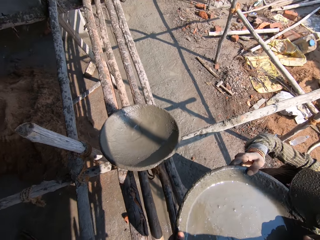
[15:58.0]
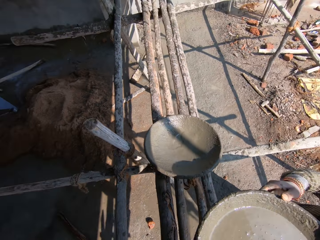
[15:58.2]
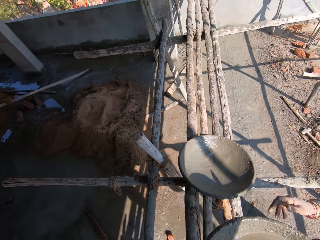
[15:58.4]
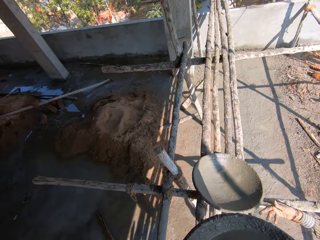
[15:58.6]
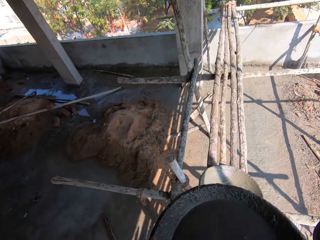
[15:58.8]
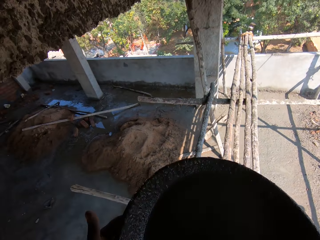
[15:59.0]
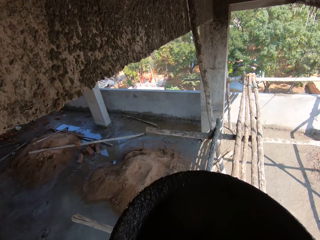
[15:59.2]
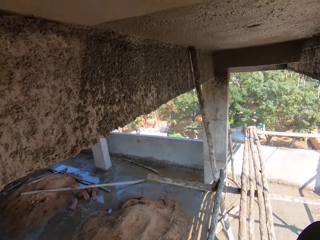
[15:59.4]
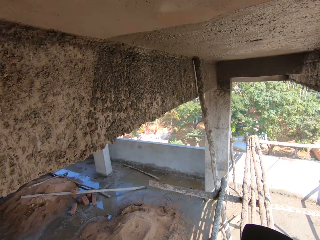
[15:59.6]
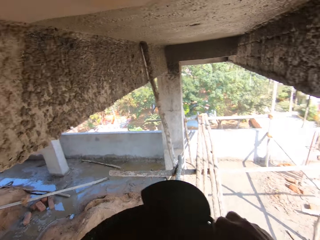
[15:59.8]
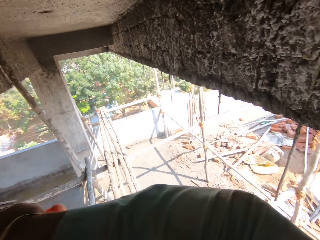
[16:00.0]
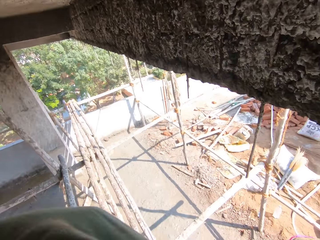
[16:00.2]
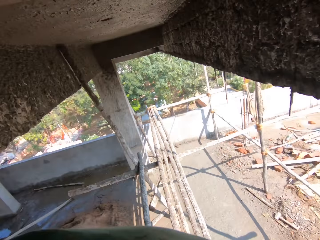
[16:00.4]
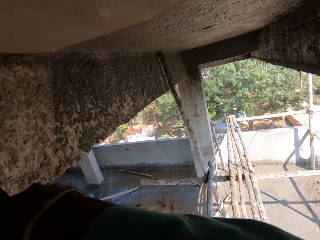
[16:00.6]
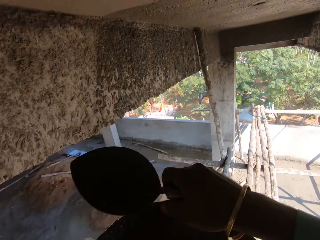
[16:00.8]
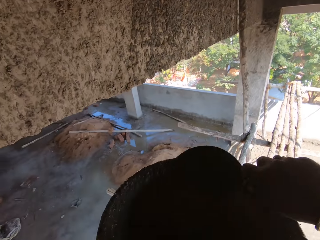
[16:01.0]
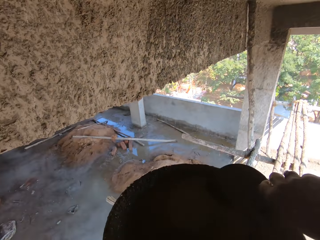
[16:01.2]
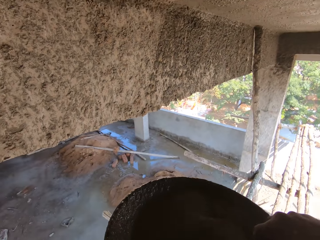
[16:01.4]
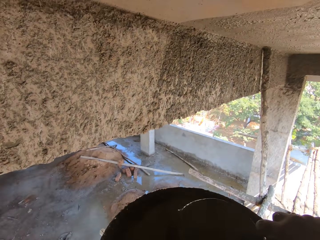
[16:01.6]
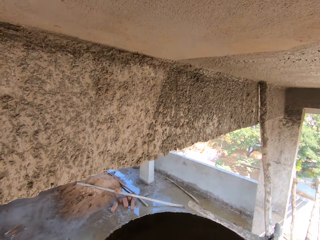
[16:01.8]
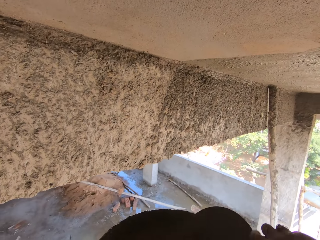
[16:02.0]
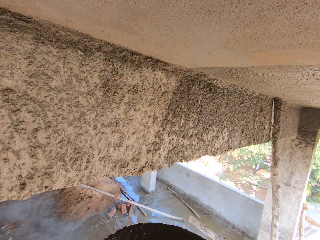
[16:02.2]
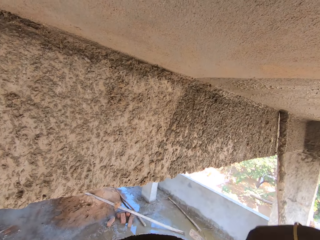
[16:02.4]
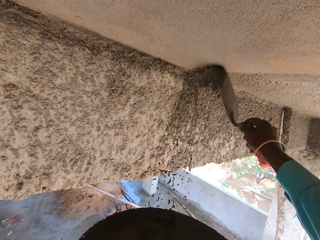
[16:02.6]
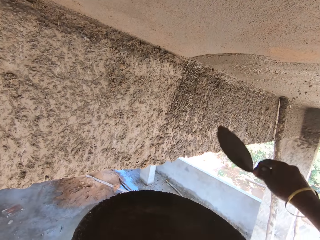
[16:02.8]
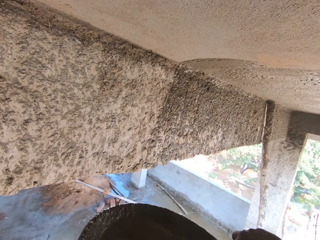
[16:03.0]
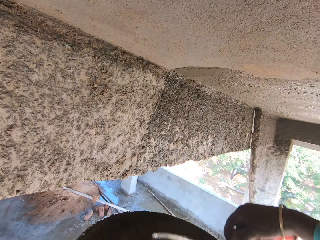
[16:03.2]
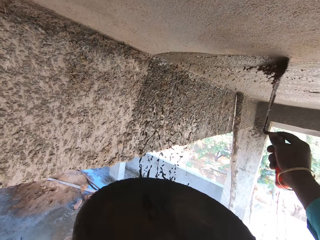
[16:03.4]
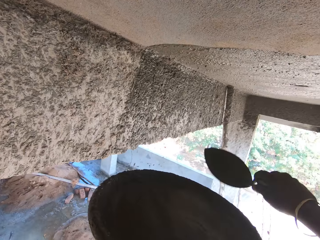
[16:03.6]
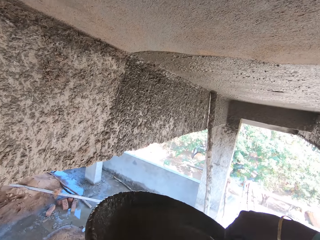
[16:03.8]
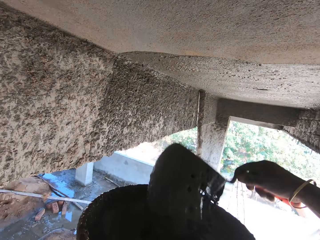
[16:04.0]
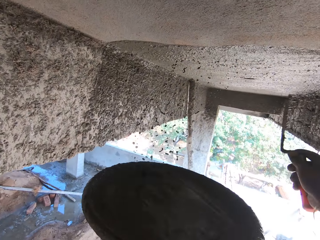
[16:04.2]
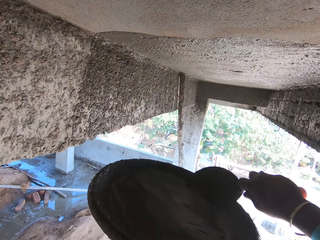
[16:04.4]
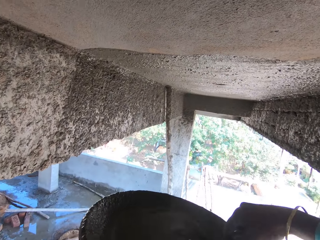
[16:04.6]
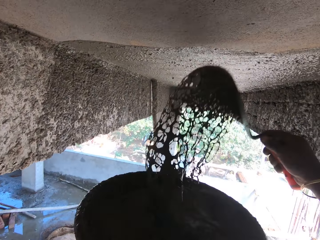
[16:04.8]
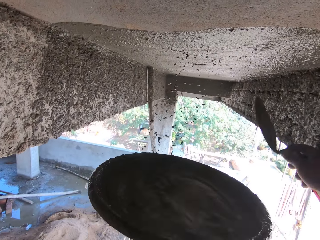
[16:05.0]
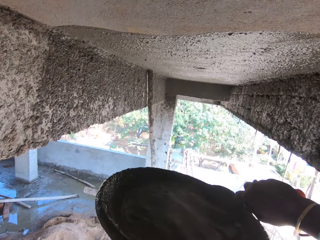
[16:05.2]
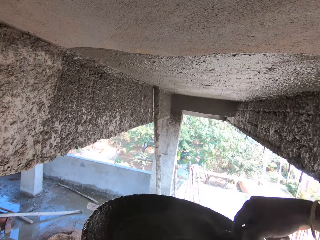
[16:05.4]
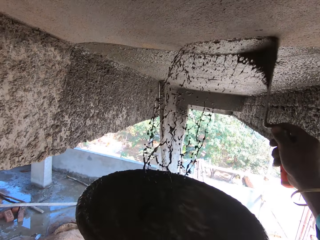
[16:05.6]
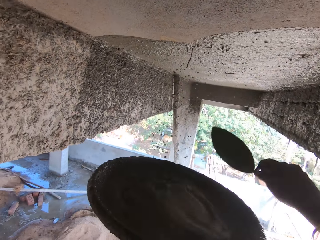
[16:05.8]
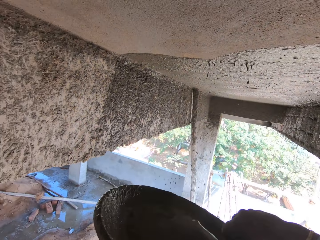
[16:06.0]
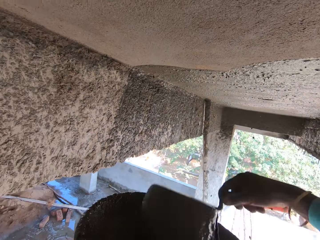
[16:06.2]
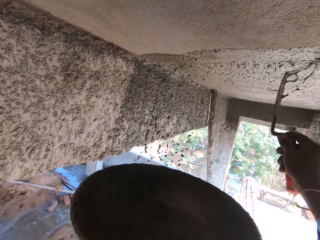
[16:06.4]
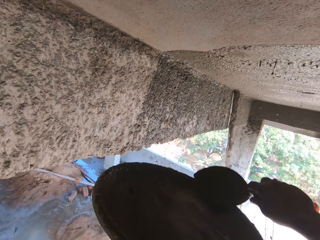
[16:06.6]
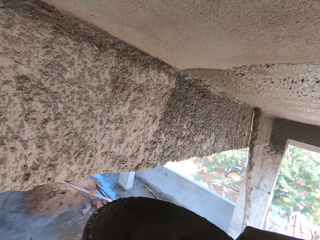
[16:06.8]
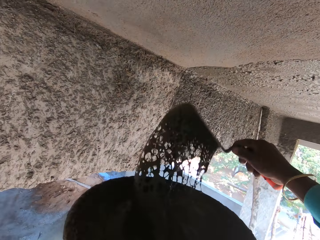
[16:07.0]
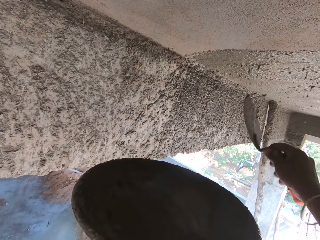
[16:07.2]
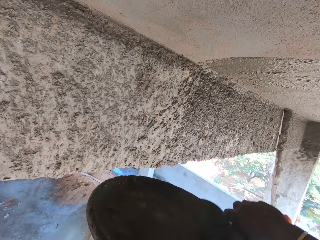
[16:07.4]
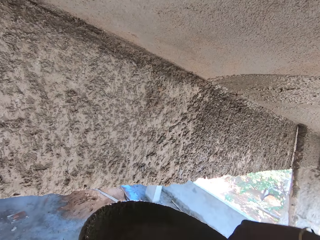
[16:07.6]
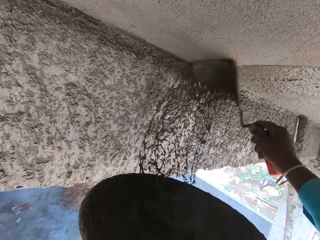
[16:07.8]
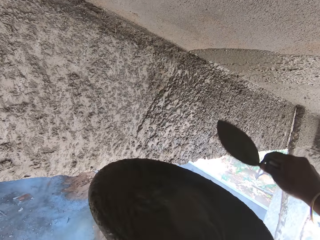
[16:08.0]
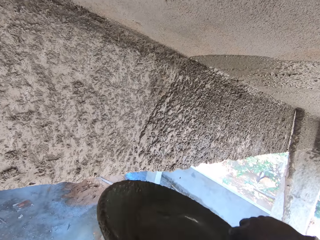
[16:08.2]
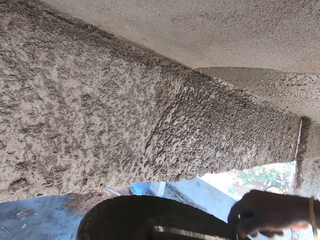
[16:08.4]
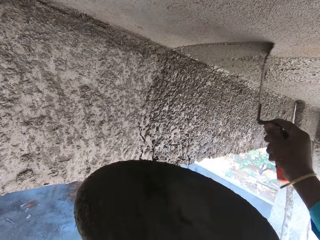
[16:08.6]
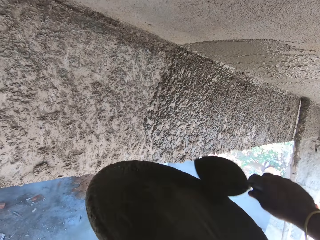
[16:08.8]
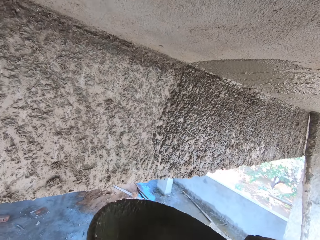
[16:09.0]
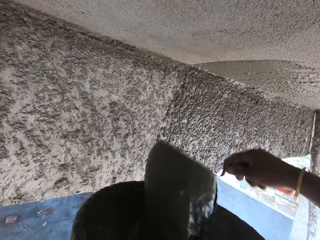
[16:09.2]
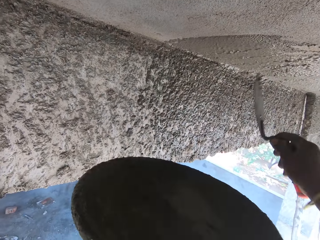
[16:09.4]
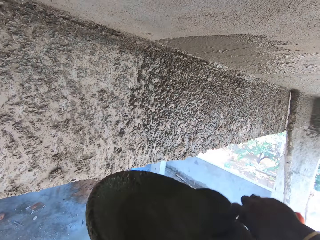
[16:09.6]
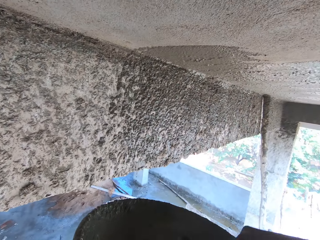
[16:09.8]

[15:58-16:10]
A lady hands the camera wearer the head pan with concrete. The camera wearer walks. They spread concrete on the wall with a brick trowel.

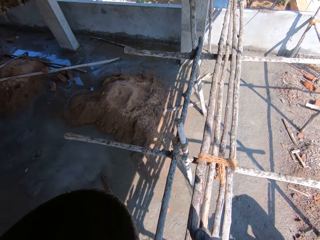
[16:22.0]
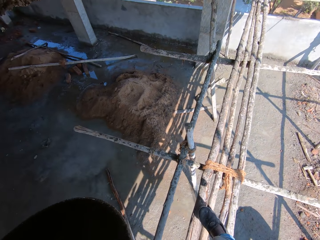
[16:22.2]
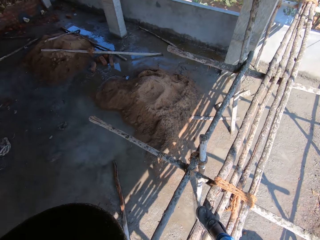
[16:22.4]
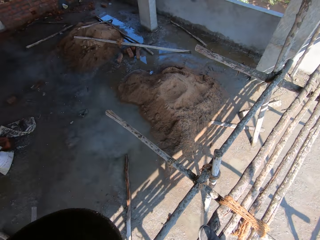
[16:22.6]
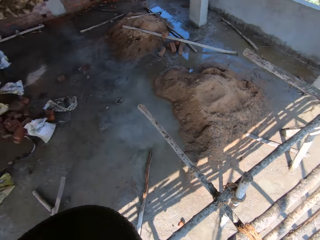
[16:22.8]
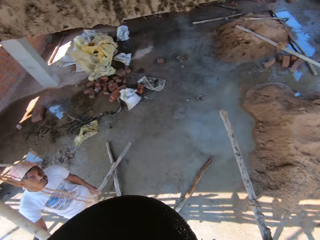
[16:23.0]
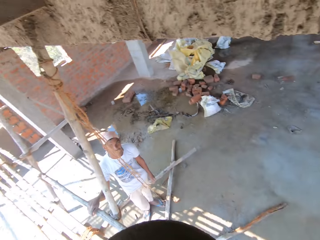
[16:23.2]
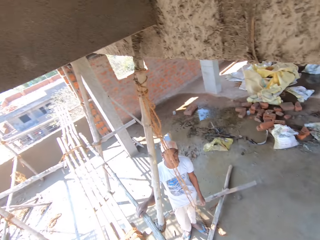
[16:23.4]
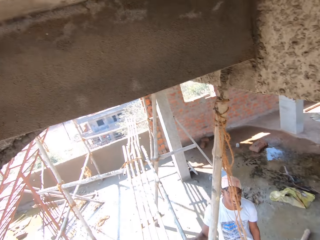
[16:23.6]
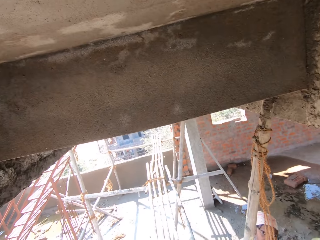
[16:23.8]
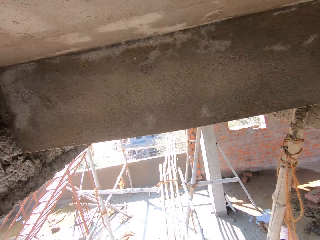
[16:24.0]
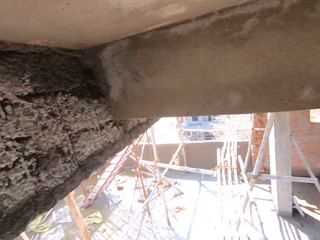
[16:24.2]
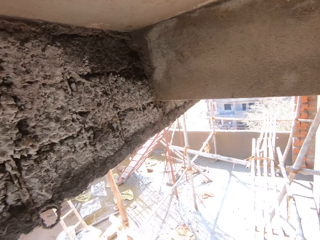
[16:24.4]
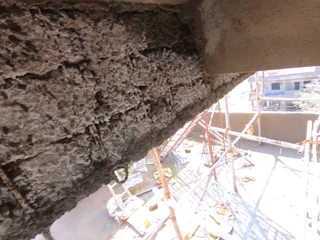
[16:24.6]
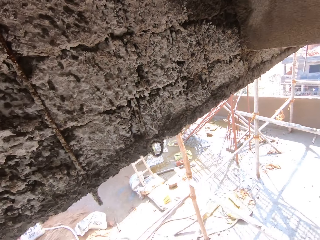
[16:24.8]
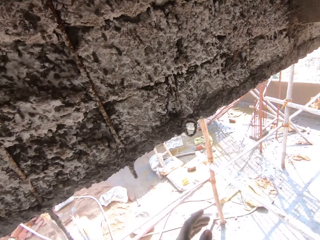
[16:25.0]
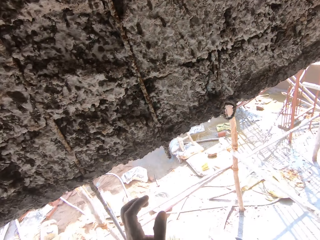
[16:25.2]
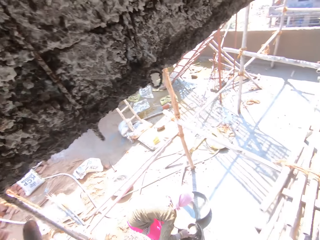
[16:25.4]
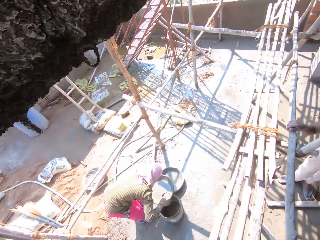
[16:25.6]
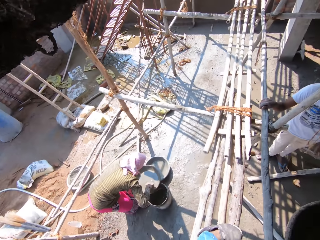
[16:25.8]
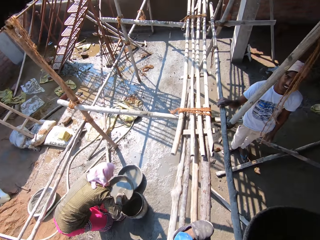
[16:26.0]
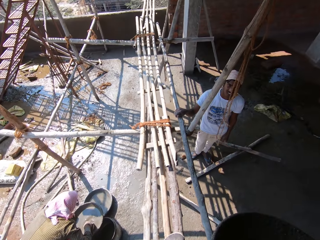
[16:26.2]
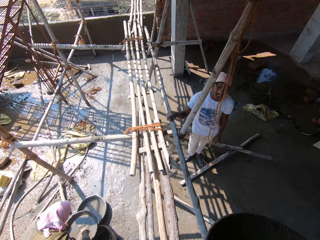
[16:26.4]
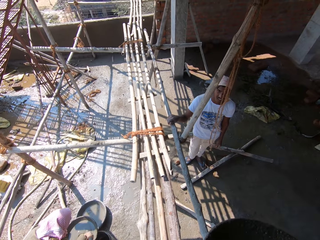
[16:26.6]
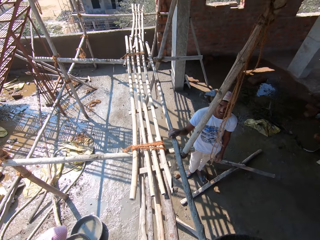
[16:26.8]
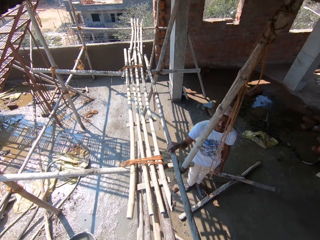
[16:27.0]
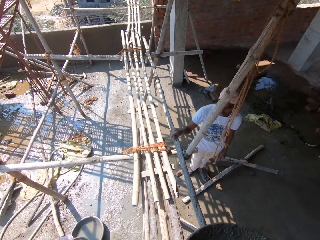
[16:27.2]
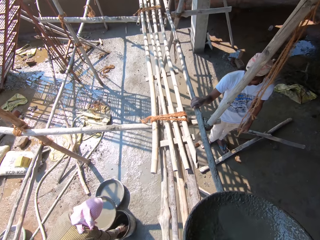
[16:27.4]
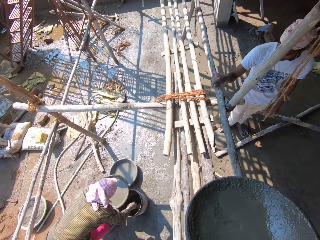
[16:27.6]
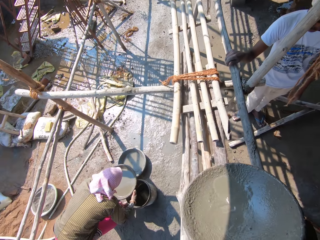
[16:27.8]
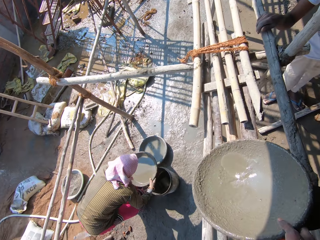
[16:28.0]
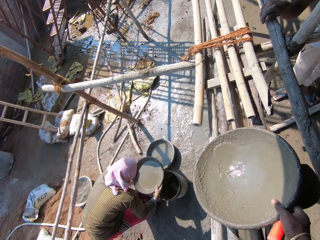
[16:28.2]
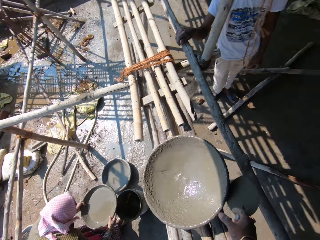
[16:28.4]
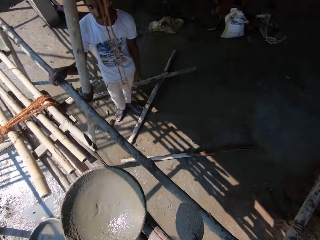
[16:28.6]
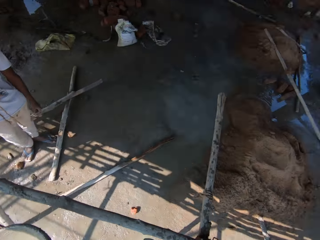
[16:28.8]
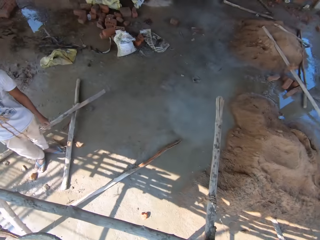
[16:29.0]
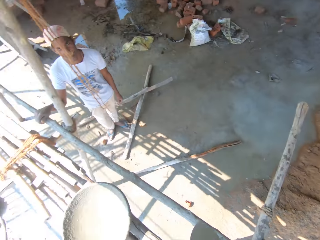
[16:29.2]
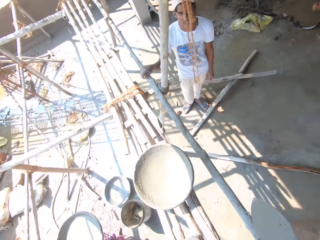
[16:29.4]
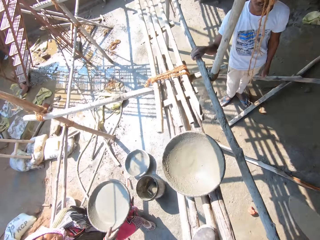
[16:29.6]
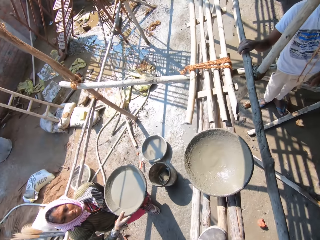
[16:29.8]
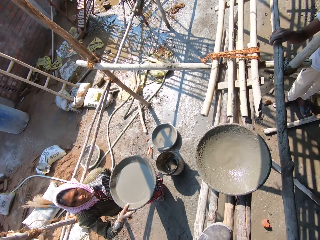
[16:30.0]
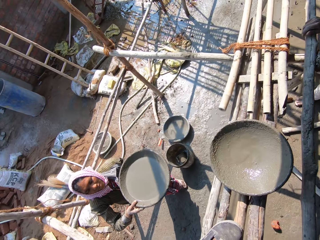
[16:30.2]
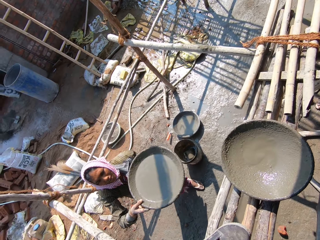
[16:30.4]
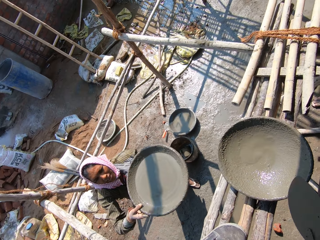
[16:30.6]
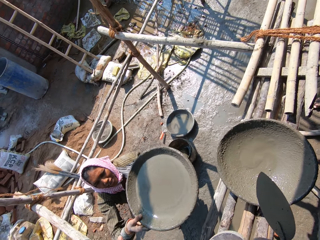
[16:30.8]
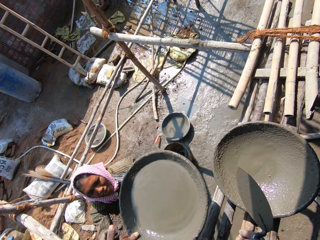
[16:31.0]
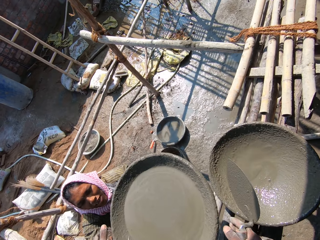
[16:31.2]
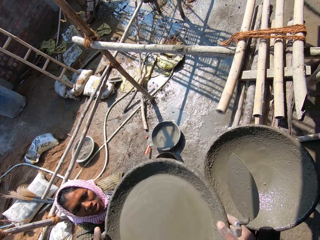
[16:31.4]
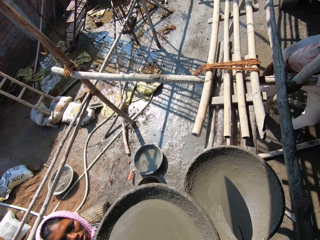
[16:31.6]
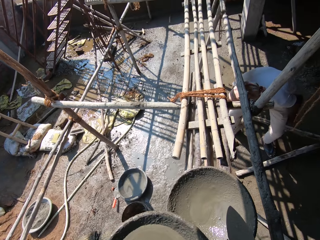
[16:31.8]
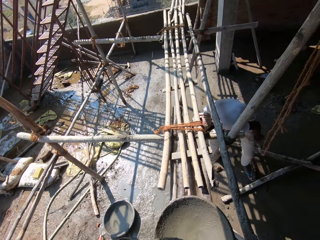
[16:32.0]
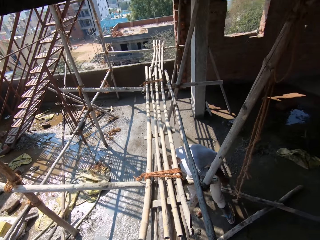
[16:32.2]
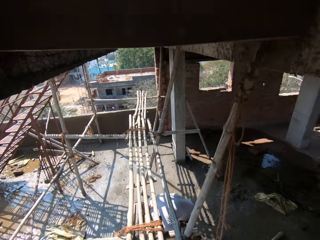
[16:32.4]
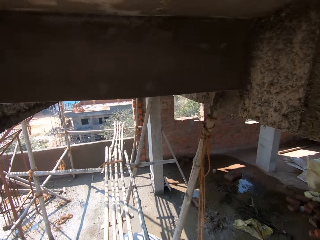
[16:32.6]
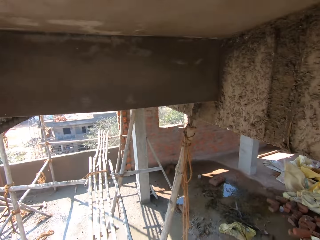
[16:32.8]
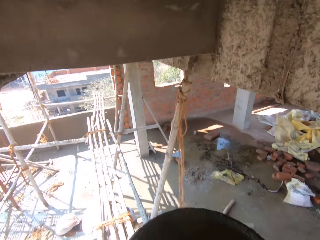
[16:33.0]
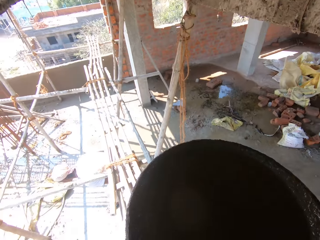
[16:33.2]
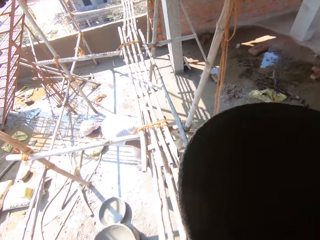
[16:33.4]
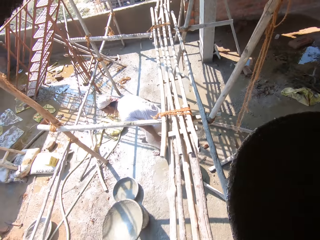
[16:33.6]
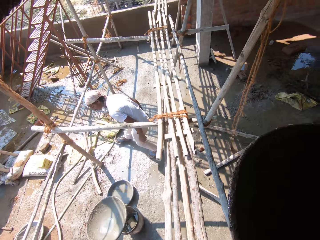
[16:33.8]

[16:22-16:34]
The camera wearer looks around. They walk and talk. They place the head pan on the poles. They look around. A lady hands the camera wearer the head pan with concrete. The camera wearer talks.
